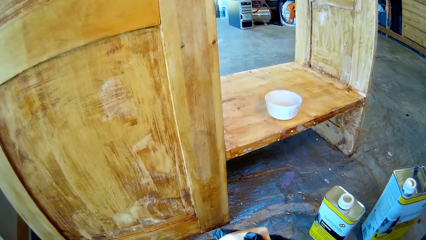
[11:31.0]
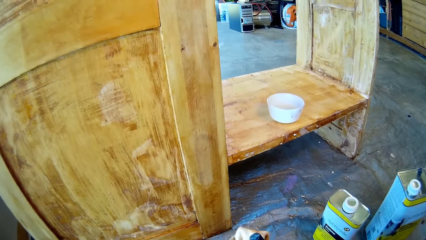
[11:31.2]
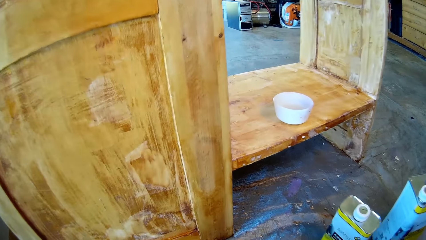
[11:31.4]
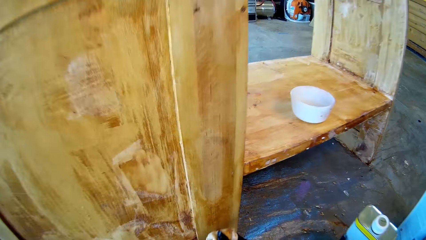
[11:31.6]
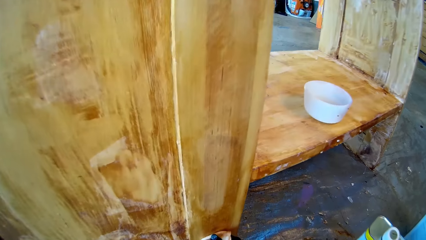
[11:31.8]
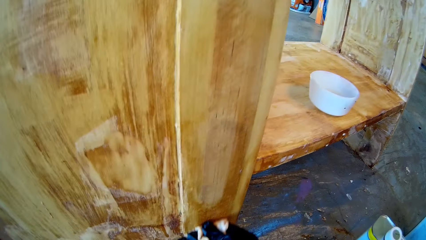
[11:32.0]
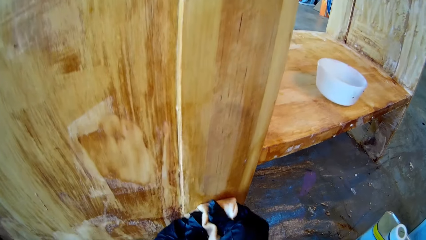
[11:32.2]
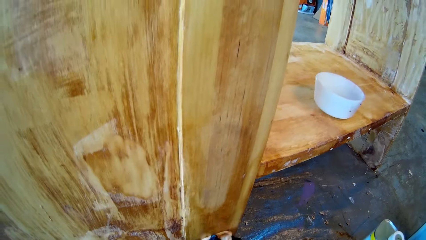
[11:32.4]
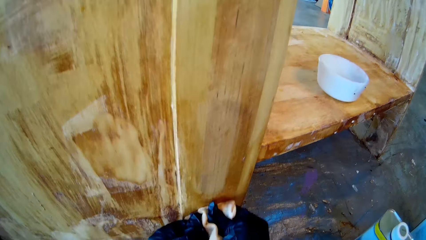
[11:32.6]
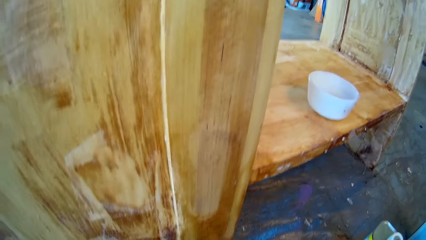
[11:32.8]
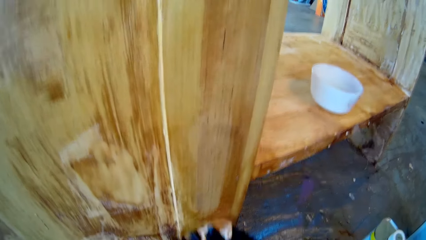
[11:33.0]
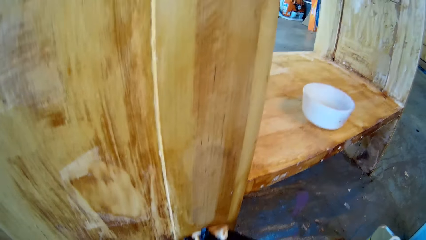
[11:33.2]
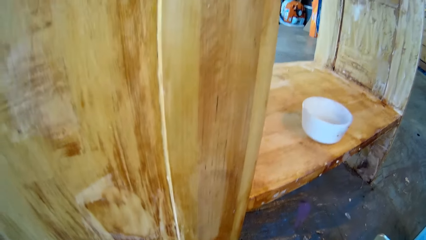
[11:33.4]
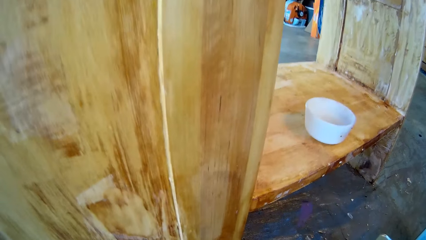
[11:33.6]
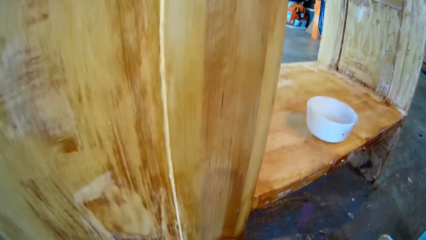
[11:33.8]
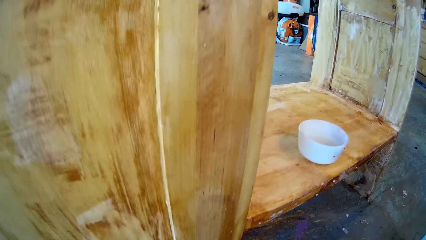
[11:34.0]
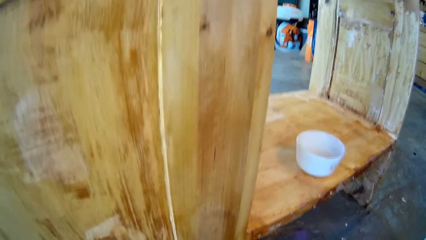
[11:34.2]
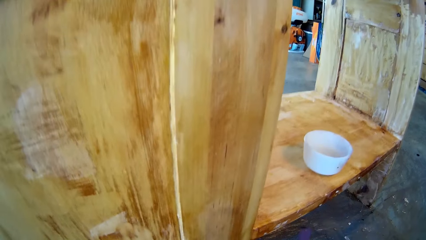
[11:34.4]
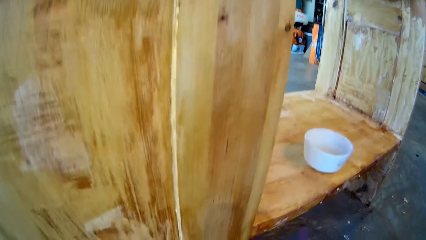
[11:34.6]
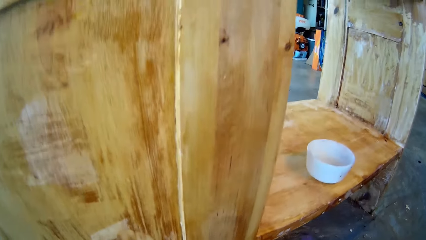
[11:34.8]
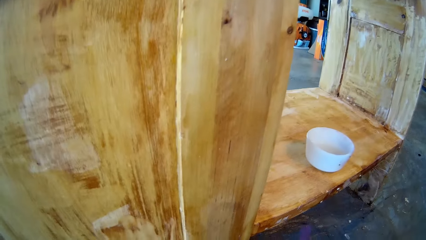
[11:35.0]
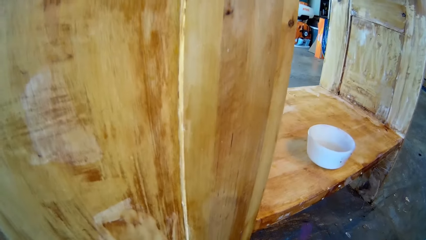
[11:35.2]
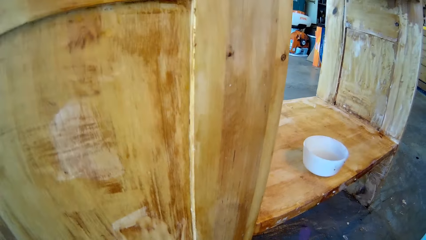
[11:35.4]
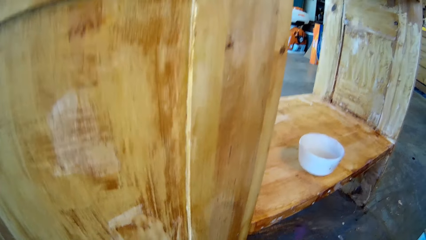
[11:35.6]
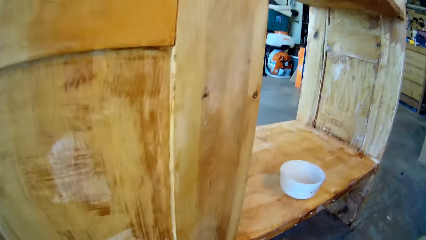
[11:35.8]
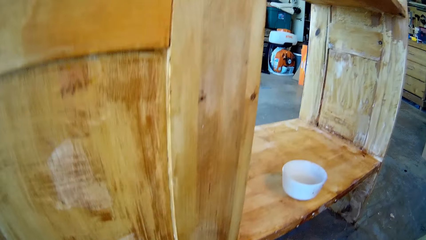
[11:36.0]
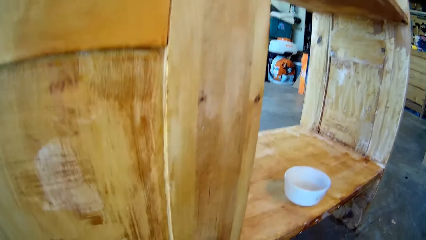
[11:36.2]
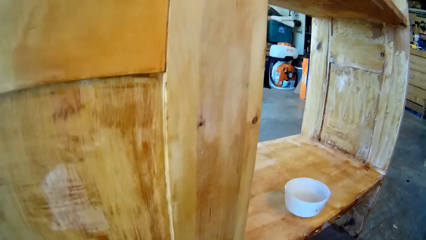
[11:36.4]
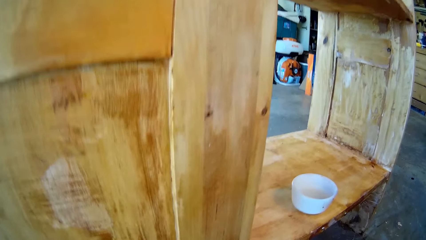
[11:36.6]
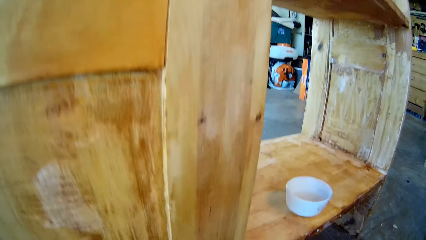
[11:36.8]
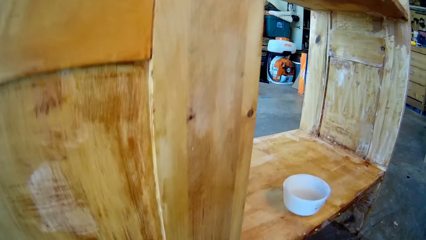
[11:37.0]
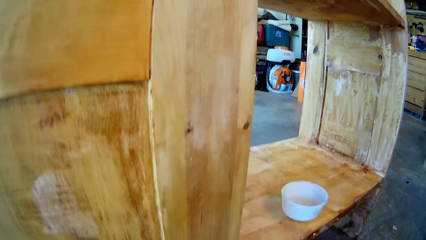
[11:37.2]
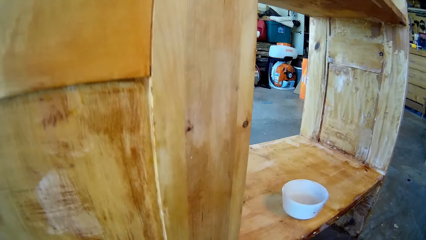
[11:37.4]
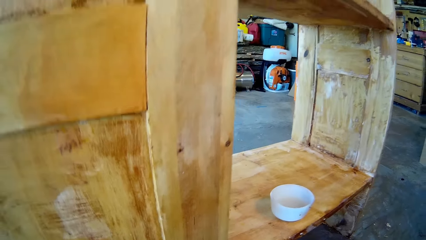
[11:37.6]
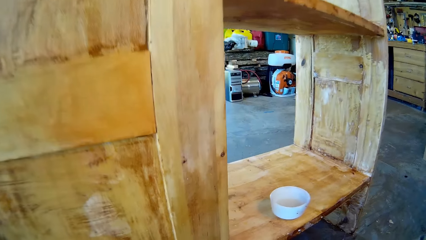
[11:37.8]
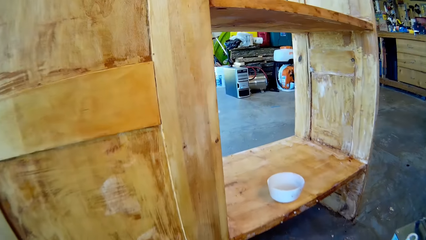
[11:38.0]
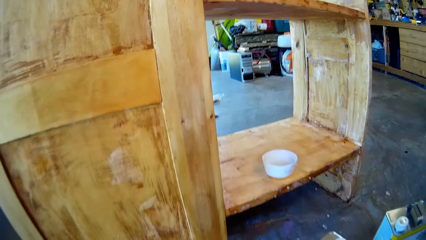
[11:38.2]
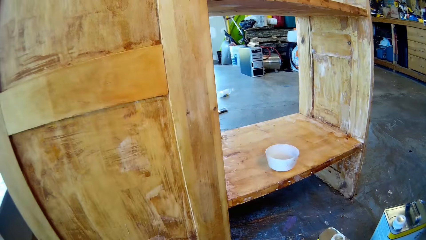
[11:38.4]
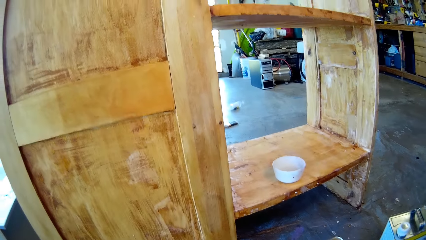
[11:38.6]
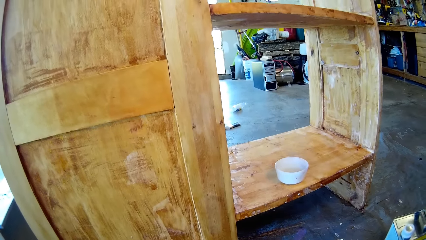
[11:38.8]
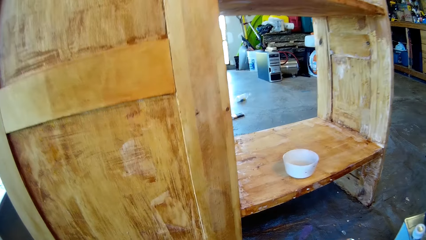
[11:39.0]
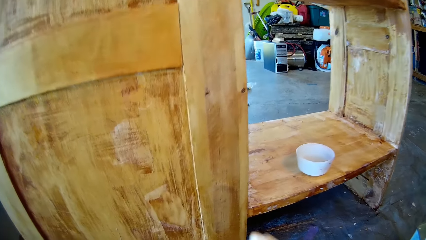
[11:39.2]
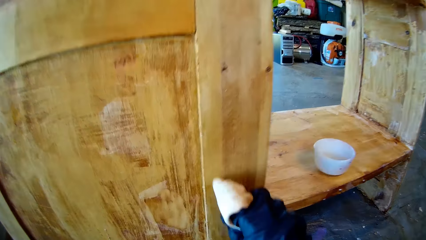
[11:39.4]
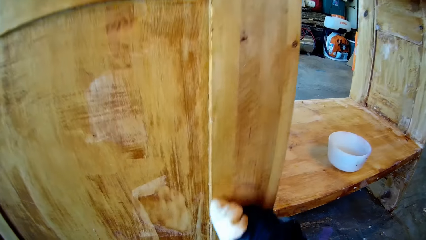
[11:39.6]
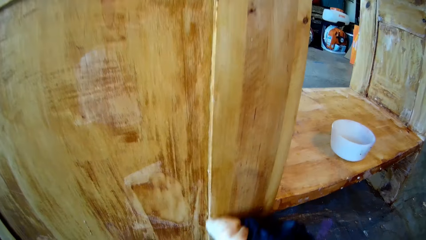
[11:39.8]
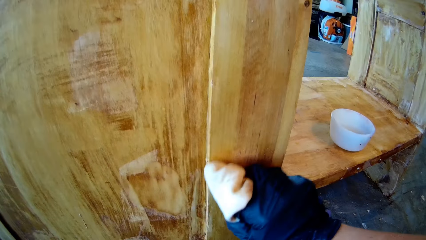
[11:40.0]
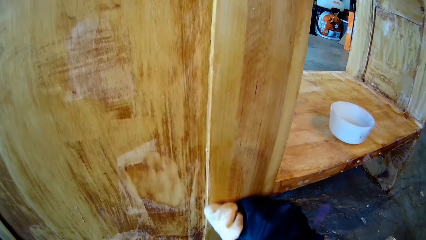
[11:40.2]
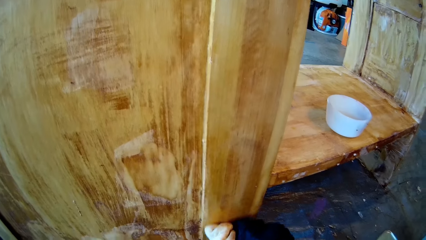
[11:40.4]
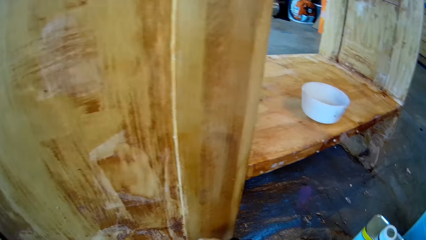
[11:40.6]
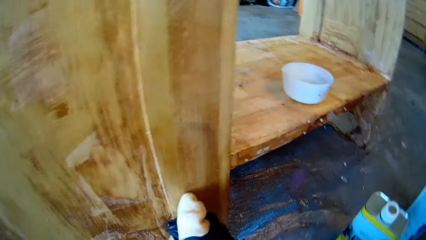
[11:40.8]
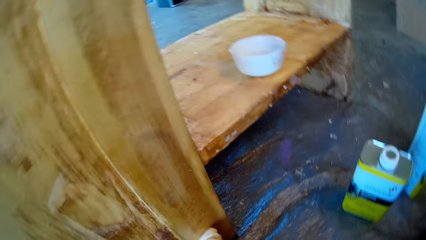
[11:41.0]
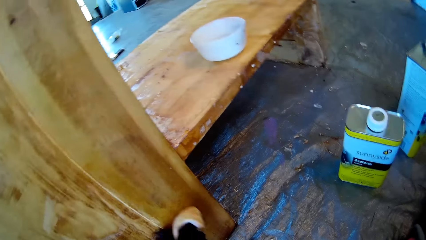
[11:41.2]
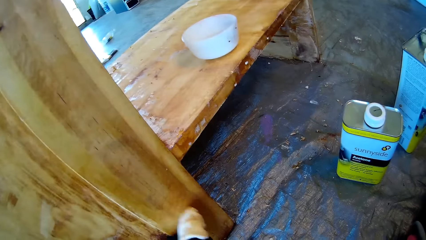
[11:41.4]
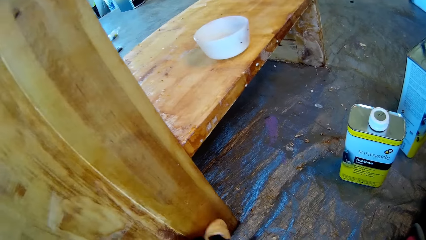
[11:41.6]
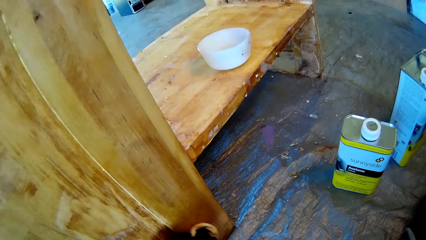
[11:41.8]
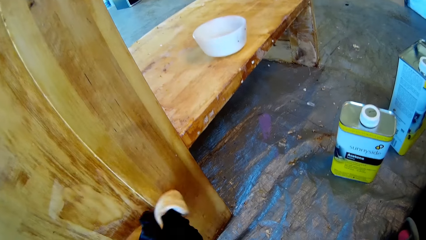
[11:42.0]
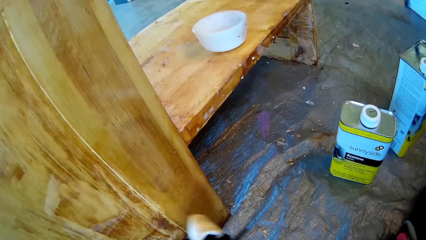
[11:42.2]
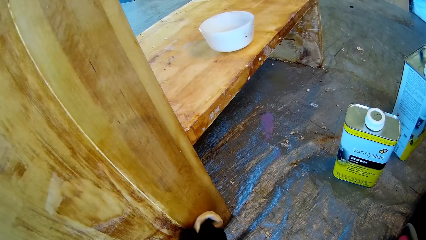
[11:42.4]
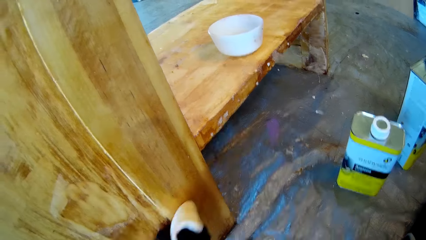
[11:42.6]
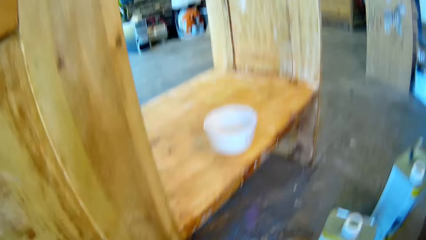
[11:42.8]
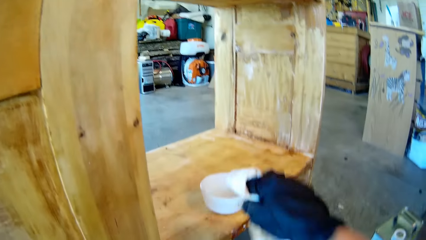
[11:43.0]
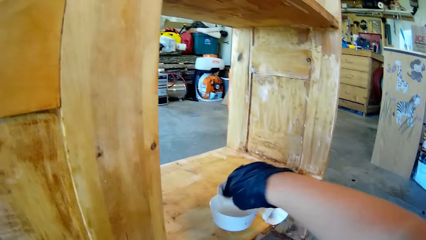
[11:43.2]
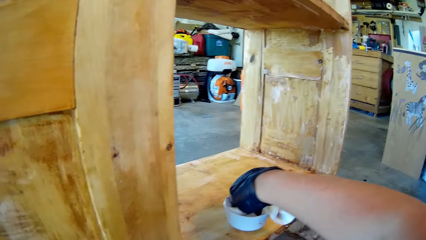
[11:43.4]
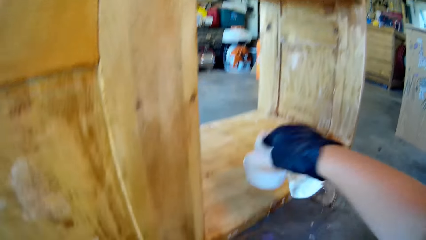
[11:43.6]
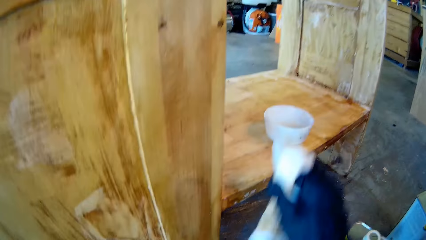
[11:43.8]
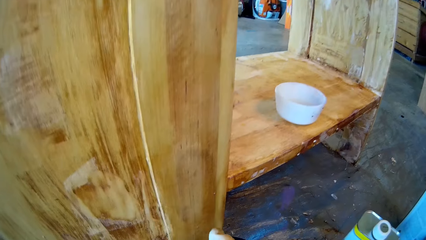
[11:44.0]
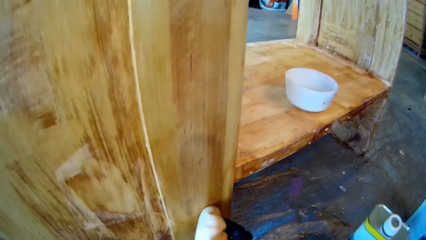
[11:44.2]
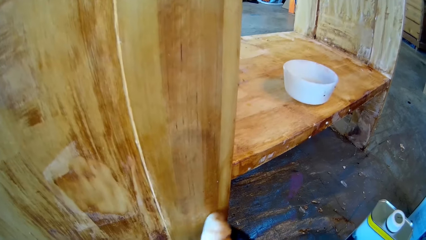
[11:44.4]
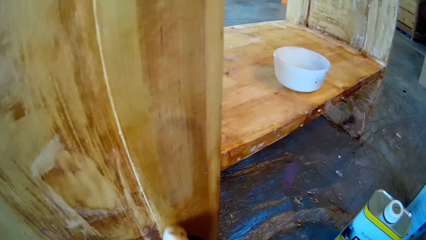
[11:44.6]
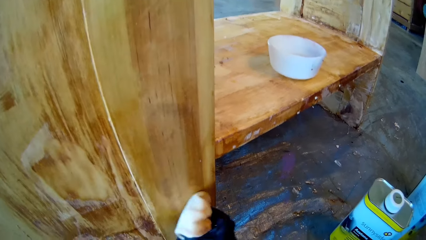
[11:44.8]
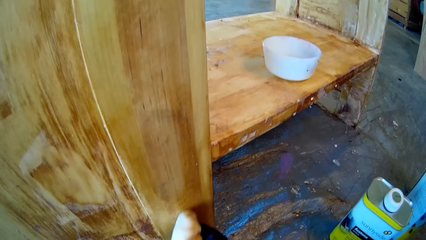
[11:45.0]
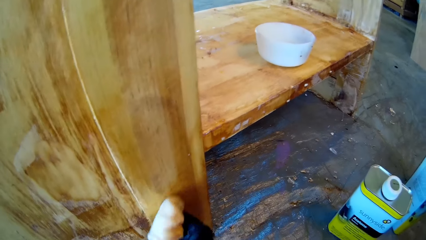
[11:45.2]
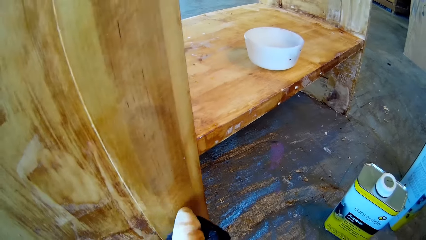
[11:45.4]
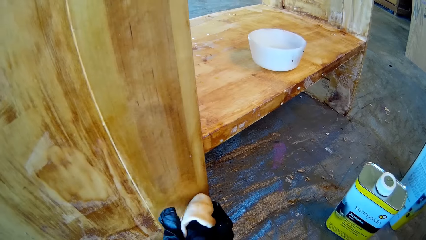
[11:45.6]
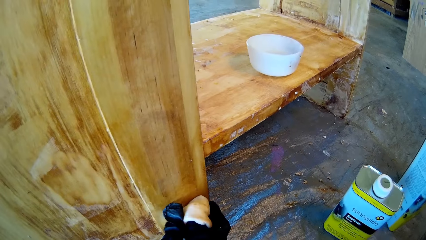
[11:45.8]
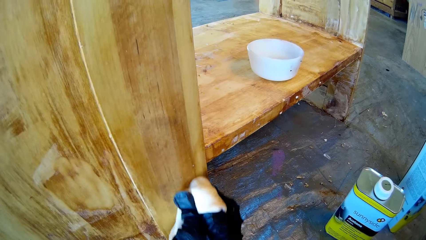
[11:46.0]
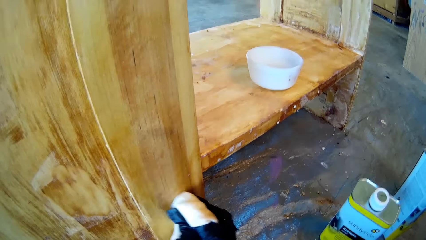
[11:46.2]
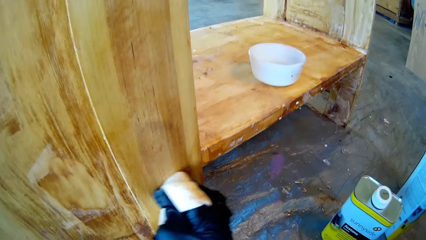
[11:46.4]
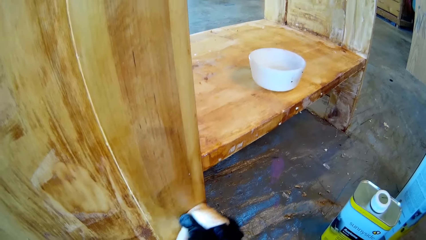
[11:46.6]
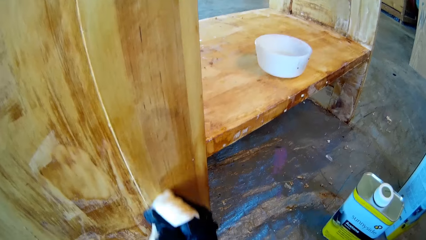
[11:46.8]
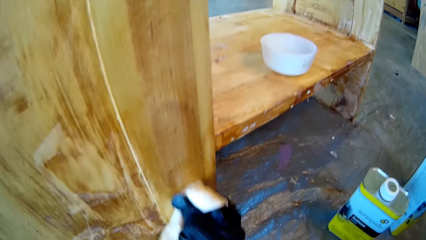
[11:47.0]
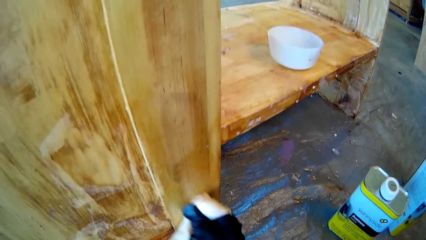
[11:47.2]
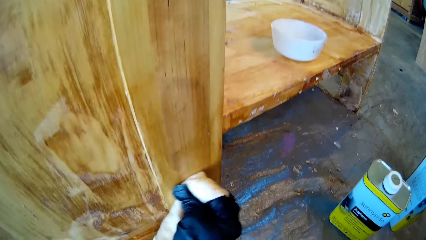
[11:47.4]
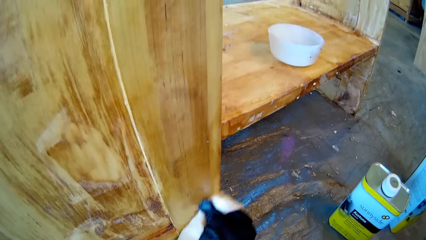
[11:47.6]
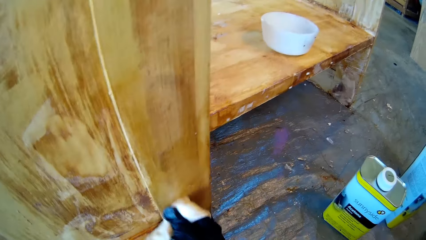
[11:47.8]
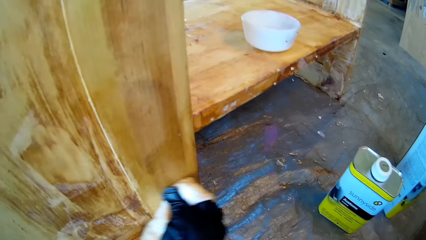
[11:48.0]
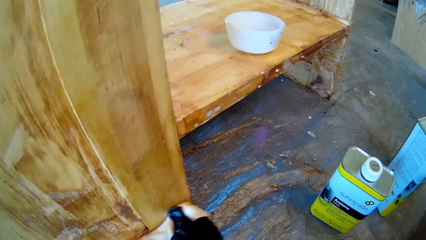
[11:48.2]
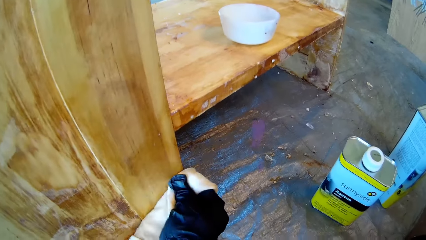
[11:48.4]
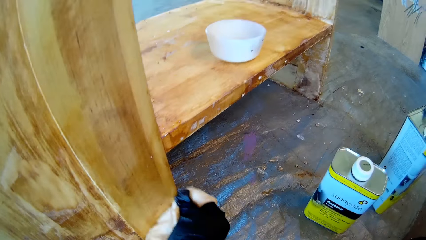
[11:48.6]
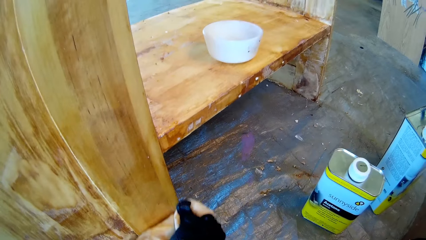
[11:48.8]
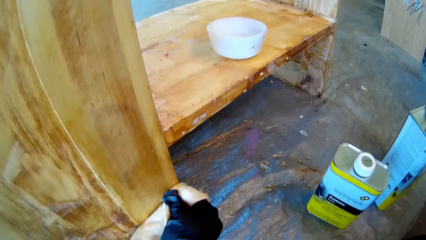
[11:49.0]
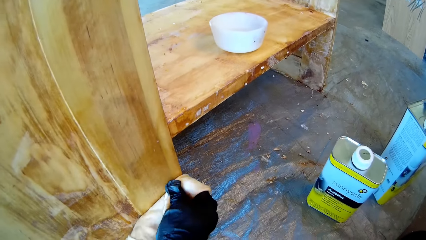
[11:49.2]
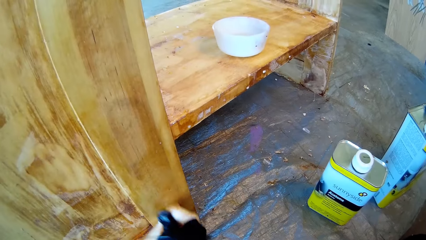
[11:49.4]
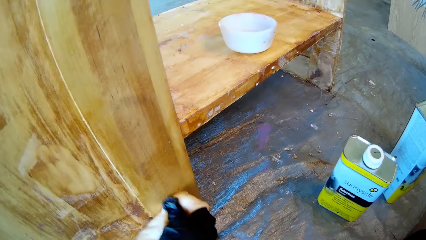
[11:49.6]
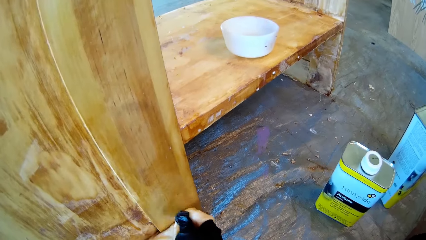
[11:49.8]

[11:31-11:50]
The camera wearer dips a wiping cloth in a bowl. They apply oil on wood with the wiping cloth.
